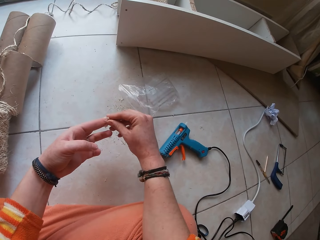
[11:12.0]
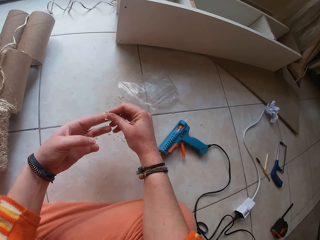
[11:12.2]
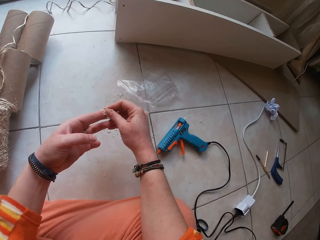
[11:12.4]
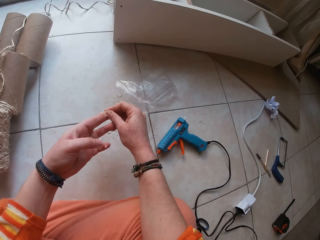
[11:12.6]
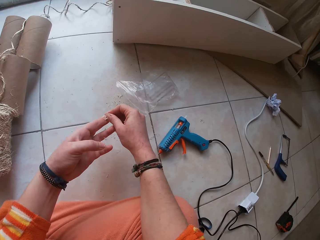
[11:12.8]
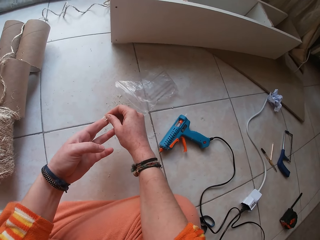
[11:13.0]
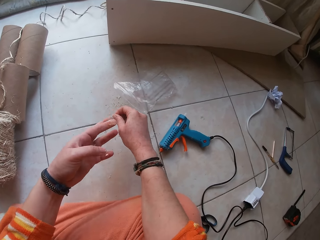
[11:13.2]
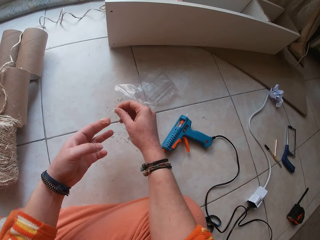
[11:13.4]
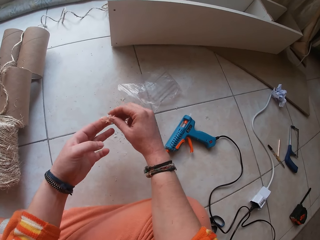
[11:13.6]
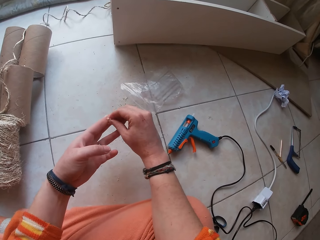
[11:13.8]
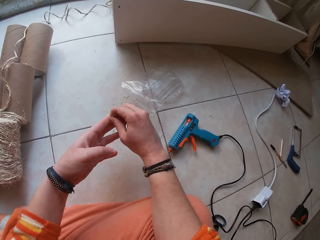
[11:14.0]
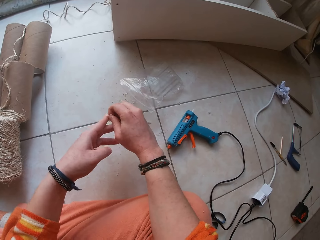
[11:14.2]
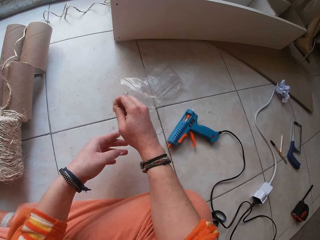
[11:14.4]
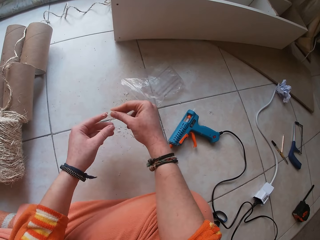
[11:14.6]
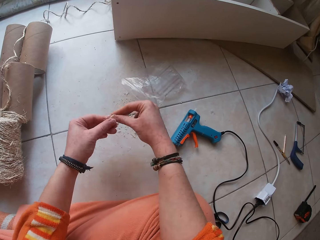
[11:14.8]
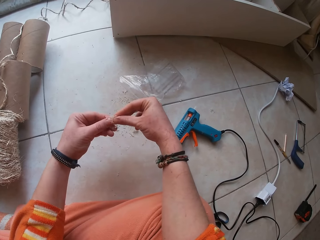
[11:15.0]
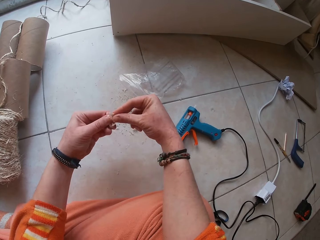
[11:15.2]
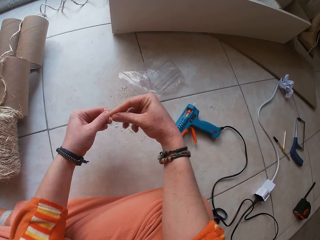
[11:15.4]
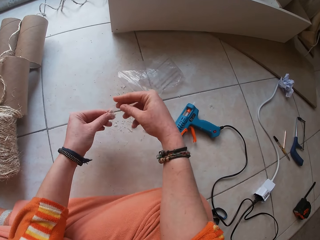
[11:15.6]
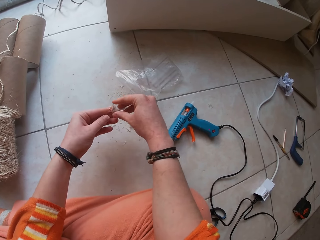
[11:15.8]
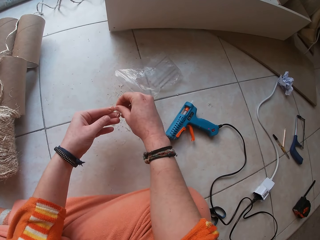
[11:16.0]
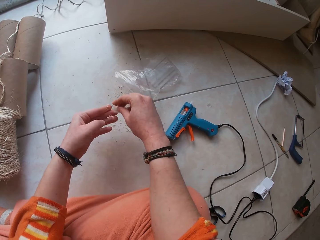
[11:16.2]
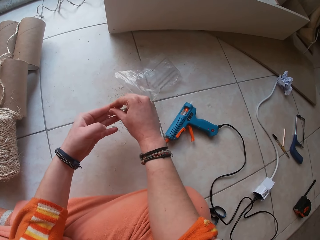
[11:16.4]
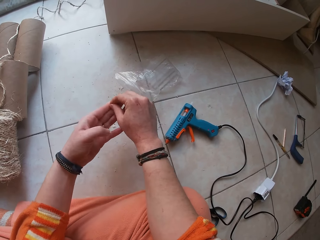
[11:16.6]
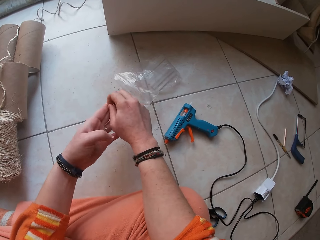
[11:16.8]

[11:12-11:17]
The camera wearer peels glue from the fingers.

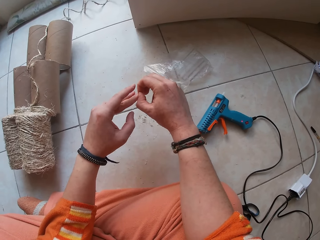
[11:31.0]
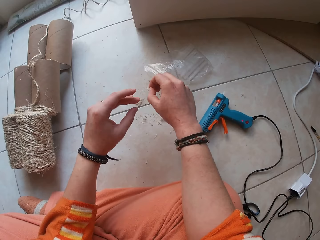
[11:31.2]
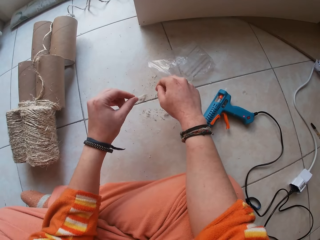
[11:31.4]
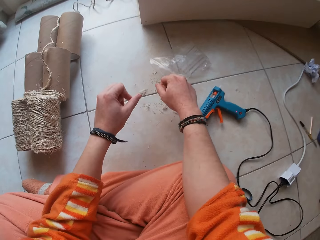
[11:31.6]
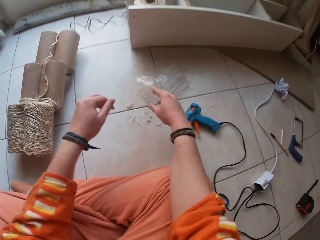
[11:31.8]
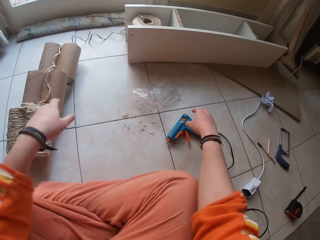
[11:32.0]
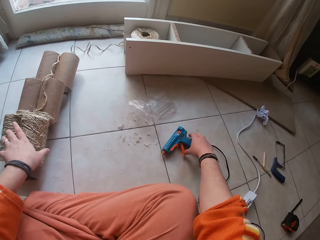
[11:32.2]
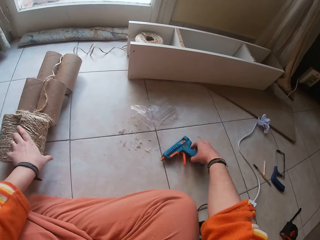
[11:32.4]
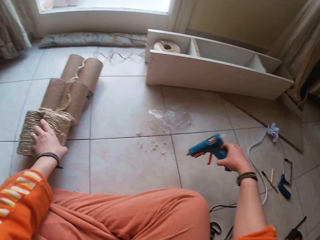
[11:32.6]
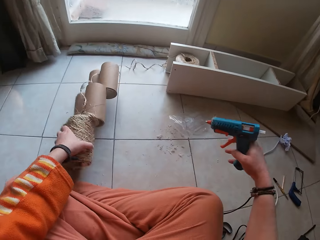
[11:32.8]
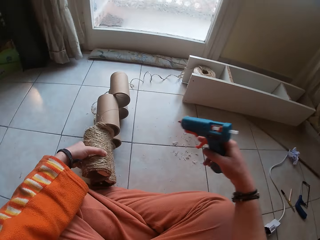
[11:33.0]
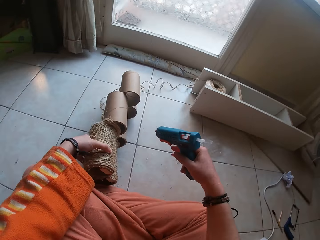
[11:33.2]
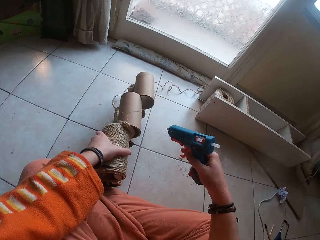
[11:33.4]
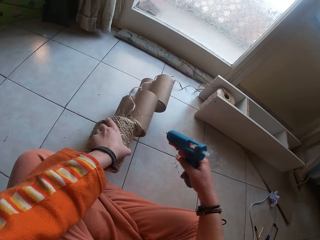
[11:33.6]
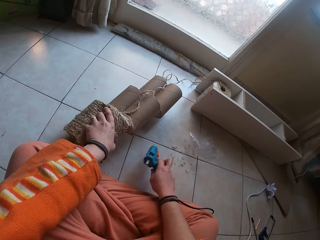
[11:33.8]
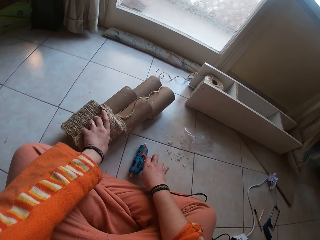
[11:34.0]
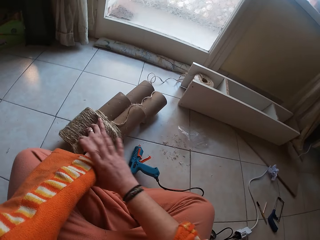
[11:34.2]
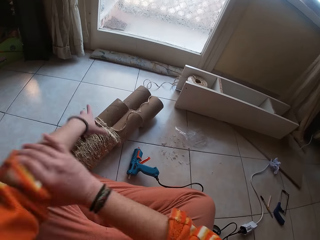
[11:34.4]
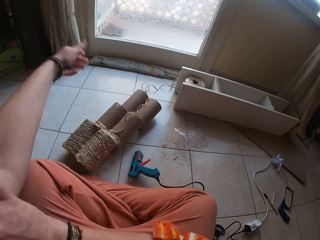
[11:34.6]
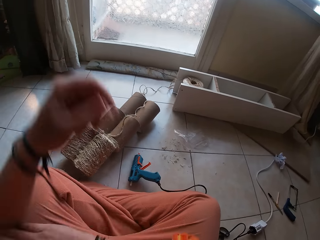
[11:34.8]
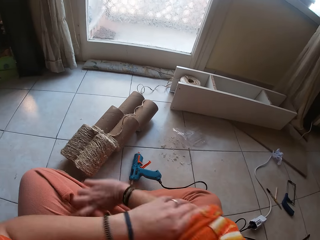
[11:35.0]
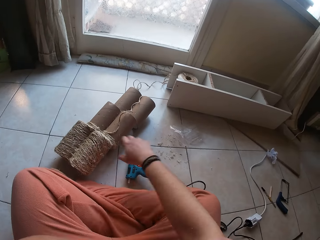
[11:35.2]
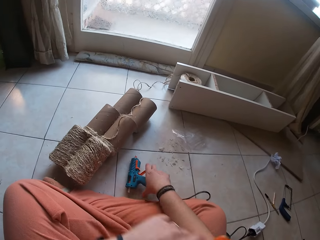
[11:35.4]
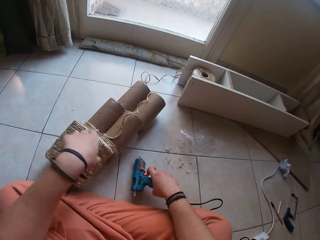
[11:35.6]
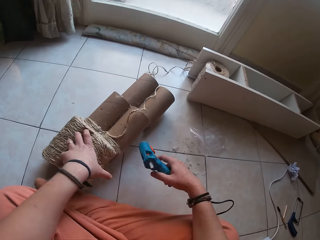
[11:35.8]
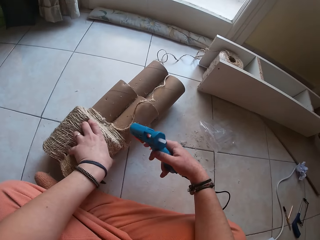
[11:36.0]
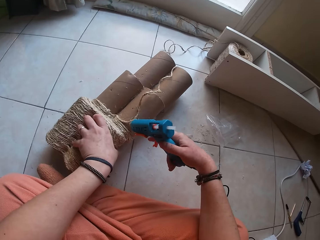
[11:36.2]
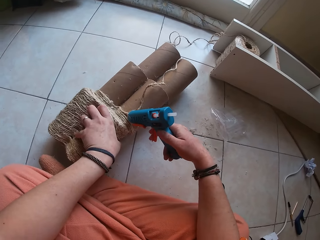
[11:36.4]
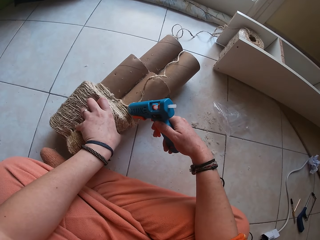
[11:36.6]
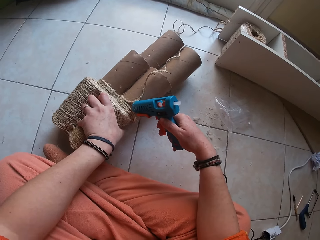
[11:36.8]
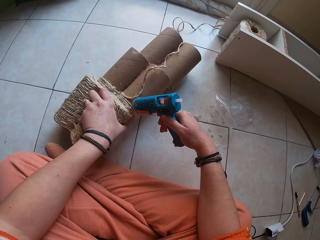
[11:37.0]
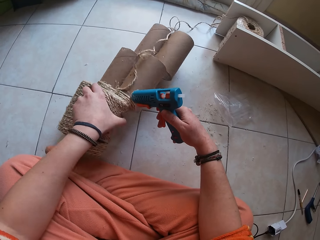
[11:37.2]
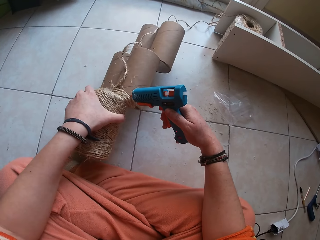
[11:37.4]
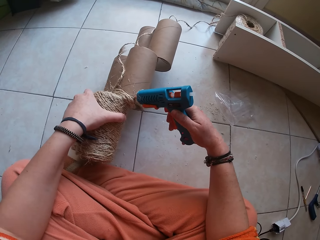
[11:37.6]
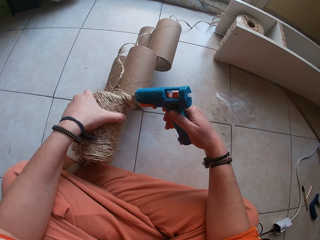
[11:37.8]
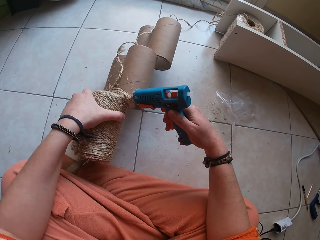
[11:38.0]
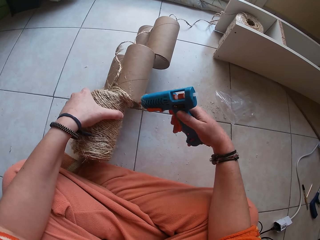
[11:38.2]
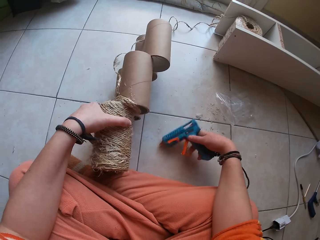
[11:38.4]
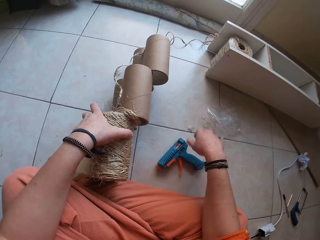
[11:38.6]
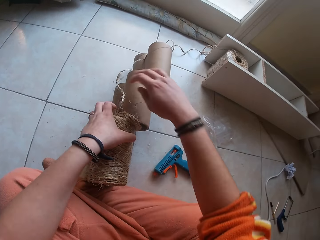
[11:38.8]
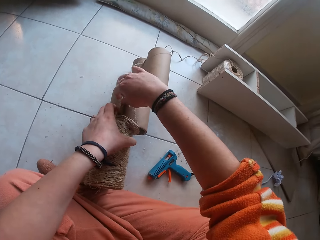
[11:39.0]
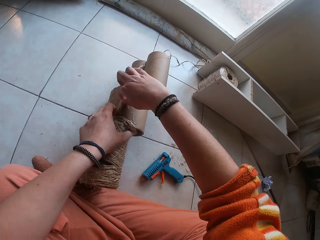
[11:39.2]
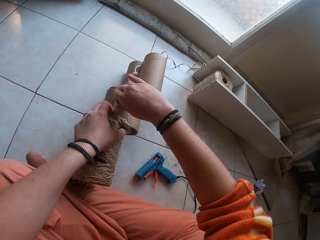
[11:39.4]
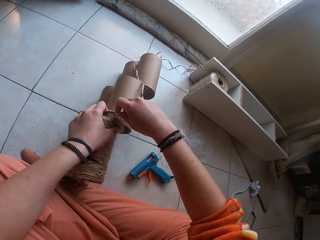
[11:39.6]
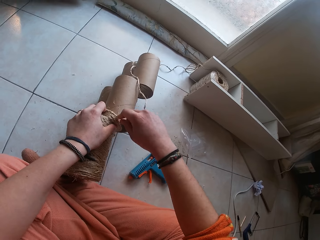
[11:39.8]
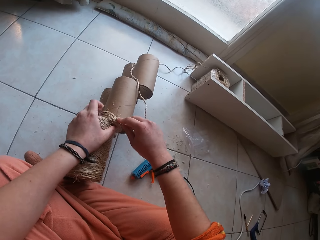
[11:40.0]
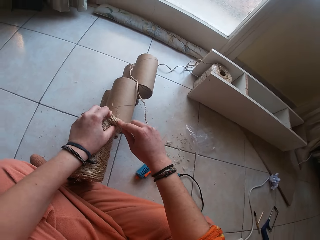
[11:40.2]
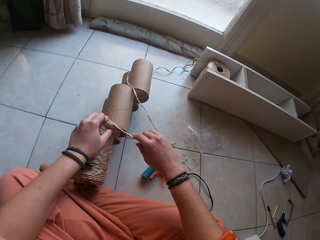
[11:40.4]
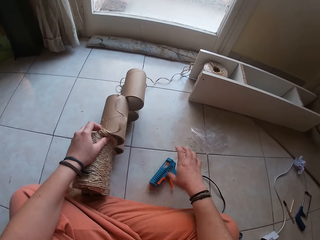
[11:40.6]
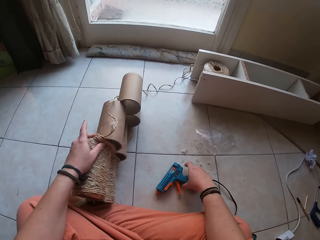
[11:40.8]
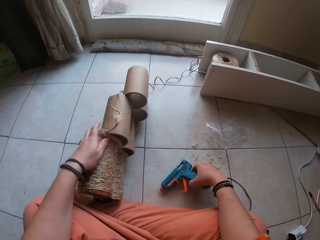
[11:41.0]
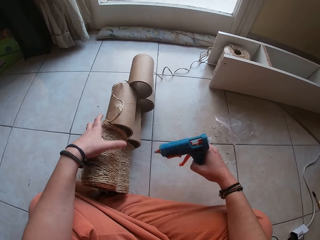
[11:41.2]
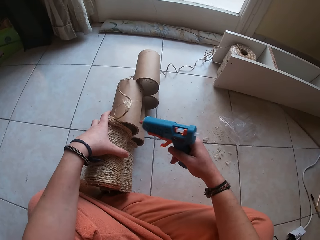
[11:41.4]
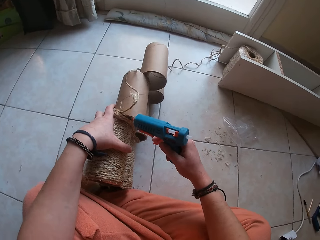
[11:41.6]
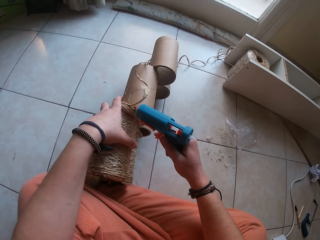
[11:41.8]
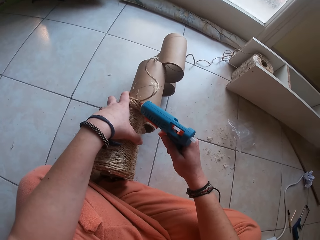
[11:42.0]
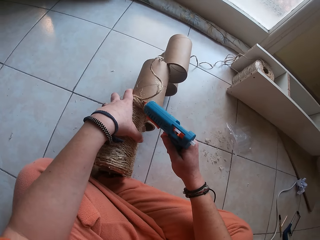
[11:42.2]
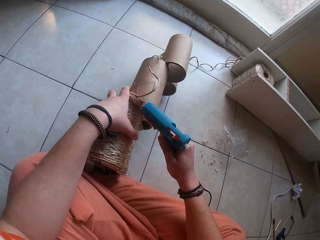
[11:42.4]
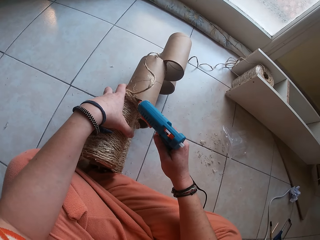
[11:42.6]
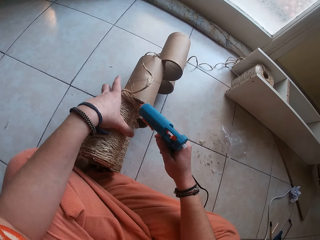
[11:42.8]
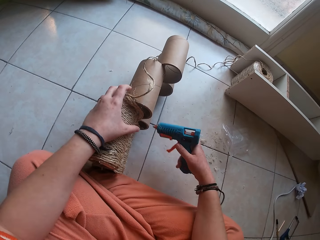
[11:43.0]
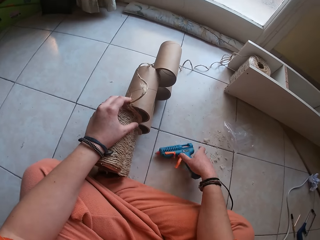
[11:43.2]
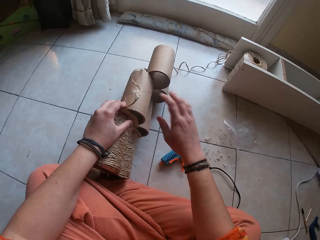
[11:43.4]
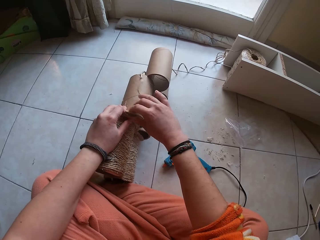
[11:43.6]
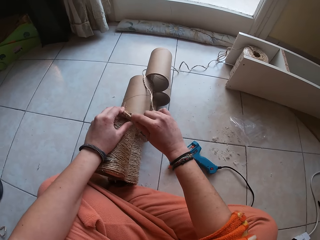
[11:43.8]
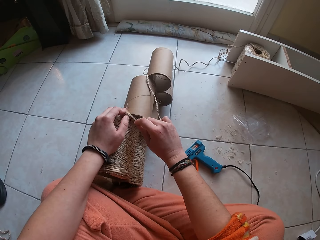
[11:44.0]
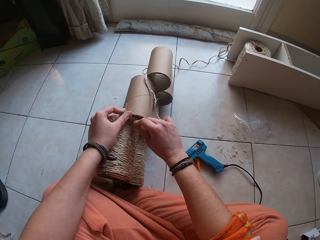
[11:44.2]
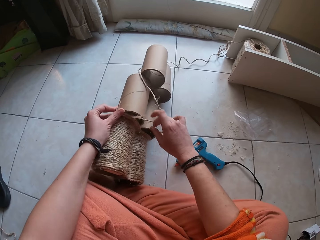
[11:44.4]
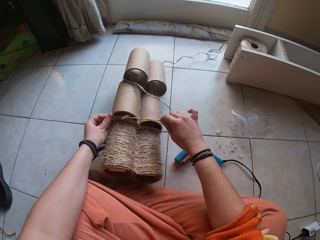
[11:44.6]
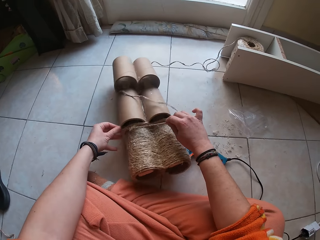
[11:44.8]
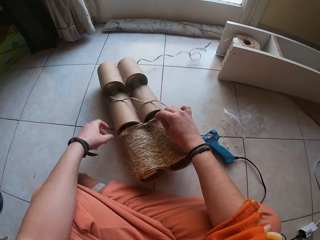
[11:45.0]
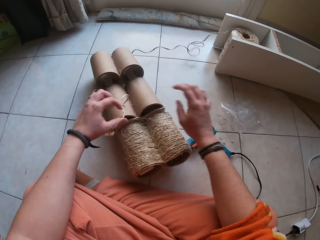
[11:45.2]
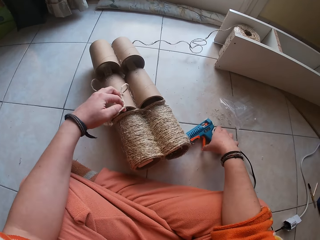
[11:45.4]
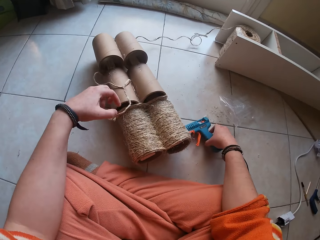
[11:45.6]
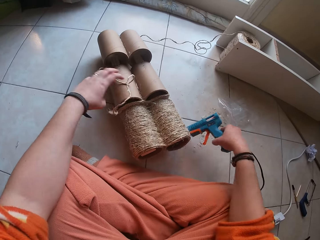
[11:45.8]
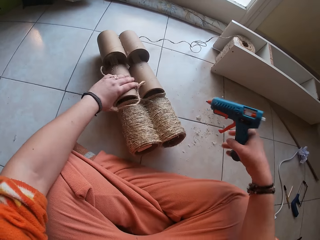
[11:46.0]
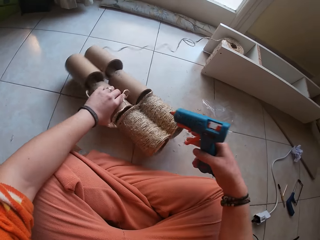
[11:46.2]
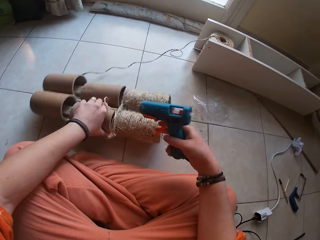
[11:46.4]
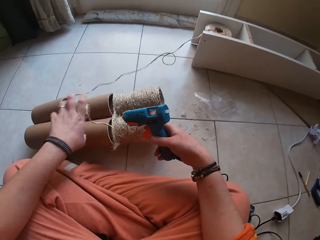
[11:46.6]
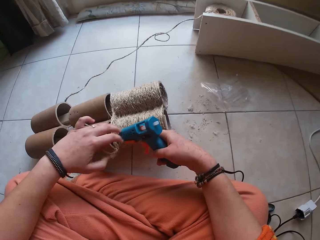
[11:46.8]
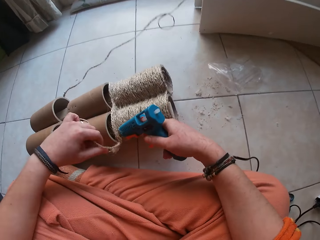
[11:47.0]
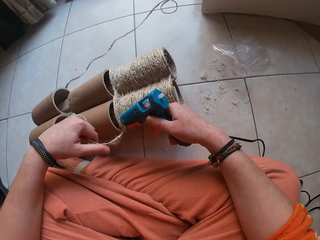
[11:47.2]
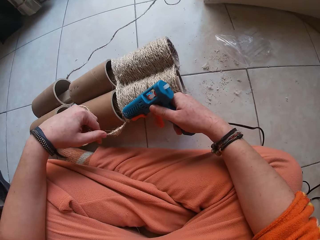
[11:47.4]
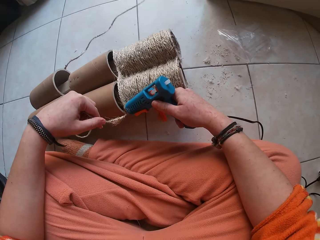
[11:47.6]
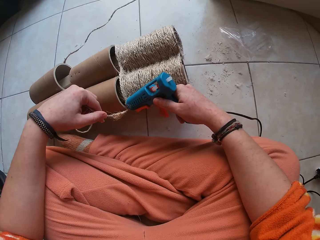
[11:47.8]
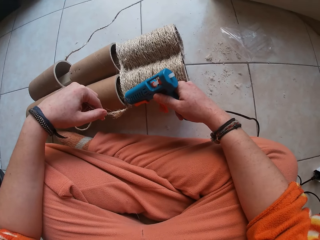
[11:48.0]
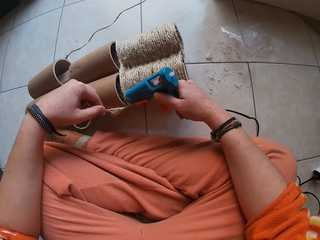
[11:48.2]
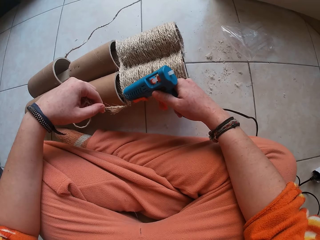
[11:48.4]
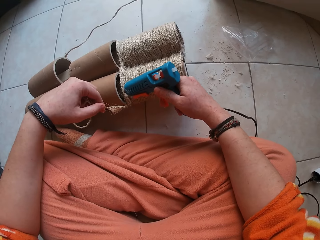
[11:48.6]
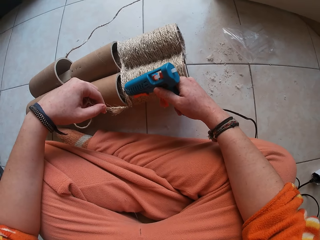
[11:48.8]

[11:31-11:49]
The camera wearer picks the glue gun from the floor with her right hand. She holds the carton cylinder with her left hand. She turns the paper tubes. She places the glue gun on the floor with her right hand. She adjusts her cloth with her hands and pushes the sleeve. She picks the glue gun from the floor with her right hand. She attaches glue to the wire rope with the glue gun. She turns the paper tubes. She places the glue gun on the floor with her right hand. She attaches the wire ropes to the carton cylinder with her hands. She picks the glue gun from the floor with her right hand. She attaches glue to the wire rope with the glue gun. She places the glue gun on the floor with her right hand. She attaches the wire ropes to the carton cylinder with her hands. She moves the paper tubes. She picks the glue gun from the floor with her right hand. She turns the paper tube. She attaches glue to the wire rope with the glue gun. She holds the wire rope with her left hand.
